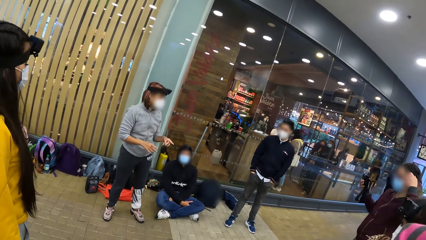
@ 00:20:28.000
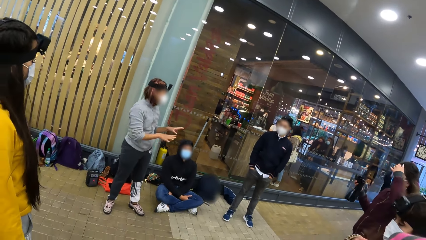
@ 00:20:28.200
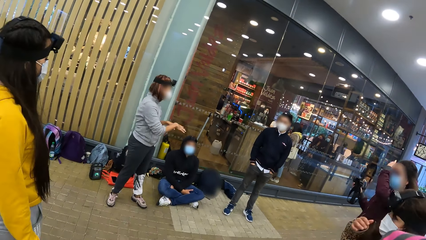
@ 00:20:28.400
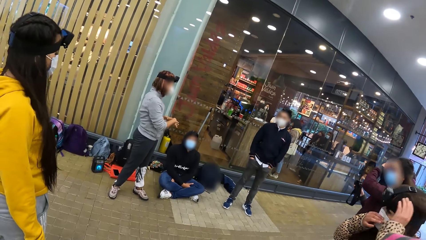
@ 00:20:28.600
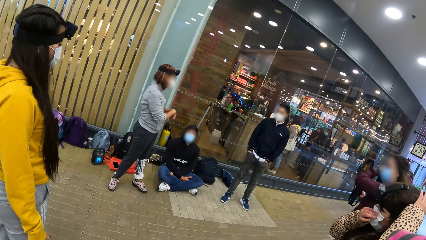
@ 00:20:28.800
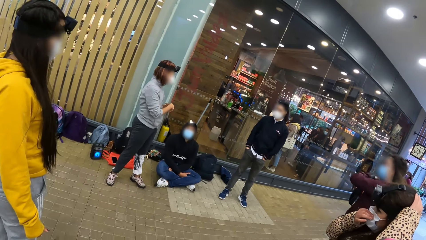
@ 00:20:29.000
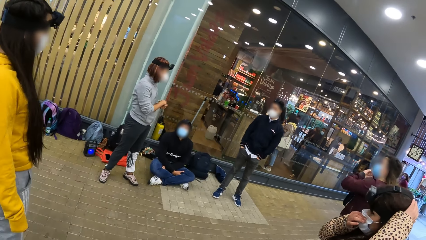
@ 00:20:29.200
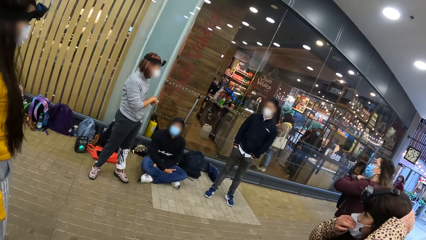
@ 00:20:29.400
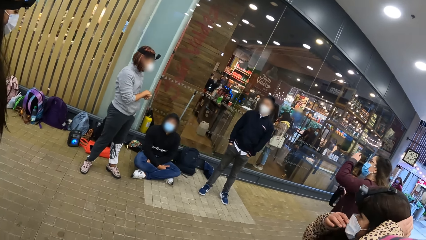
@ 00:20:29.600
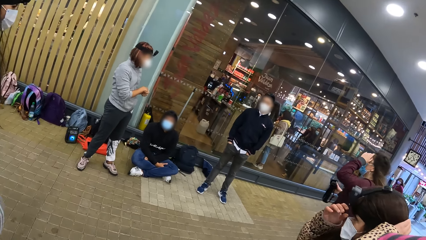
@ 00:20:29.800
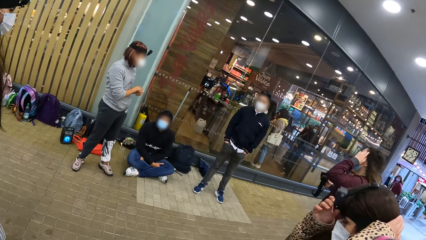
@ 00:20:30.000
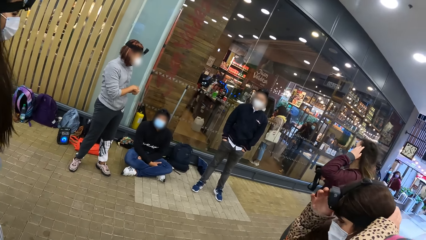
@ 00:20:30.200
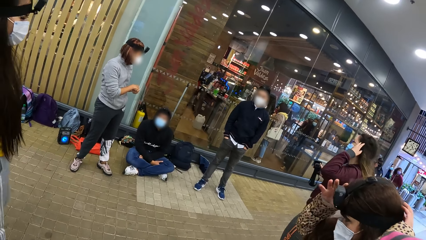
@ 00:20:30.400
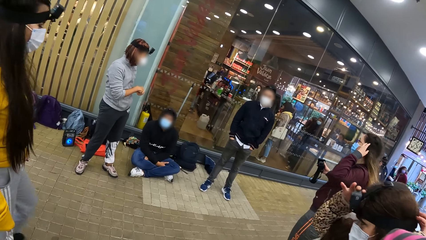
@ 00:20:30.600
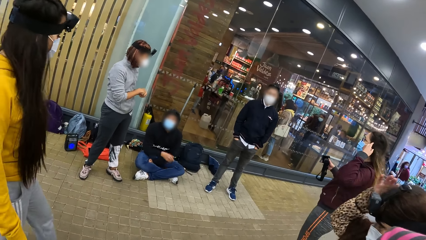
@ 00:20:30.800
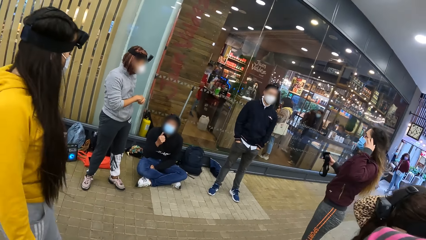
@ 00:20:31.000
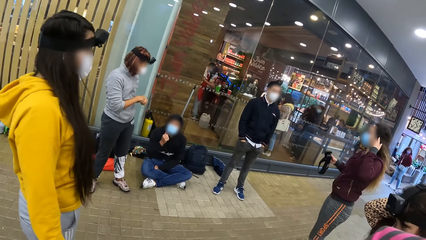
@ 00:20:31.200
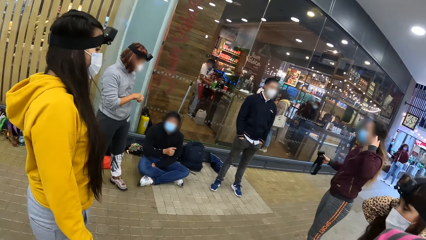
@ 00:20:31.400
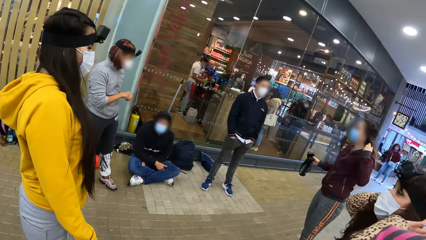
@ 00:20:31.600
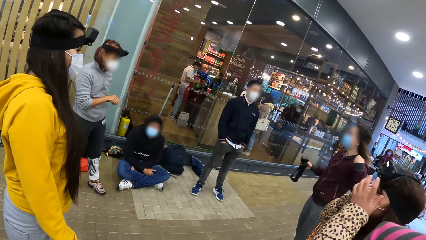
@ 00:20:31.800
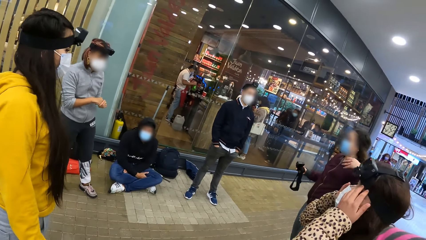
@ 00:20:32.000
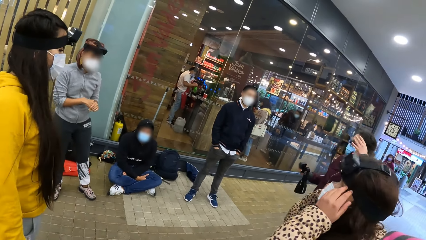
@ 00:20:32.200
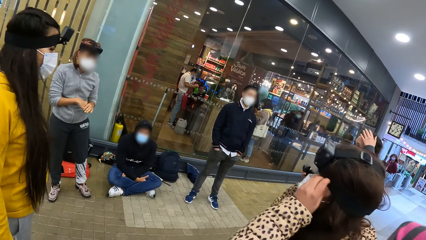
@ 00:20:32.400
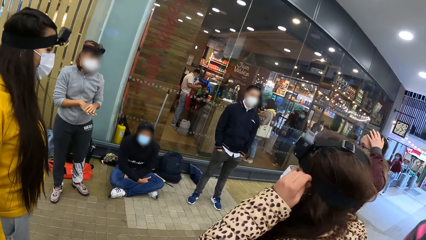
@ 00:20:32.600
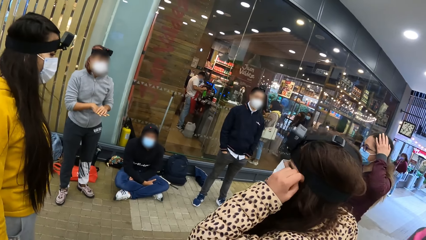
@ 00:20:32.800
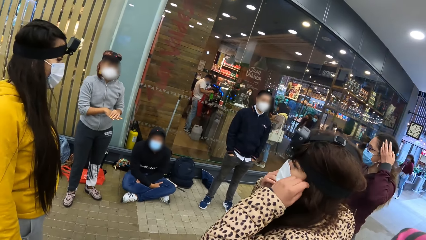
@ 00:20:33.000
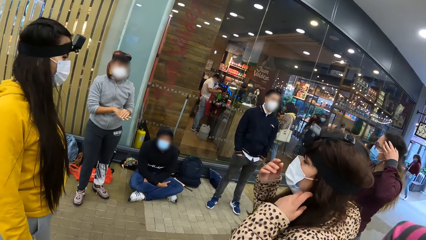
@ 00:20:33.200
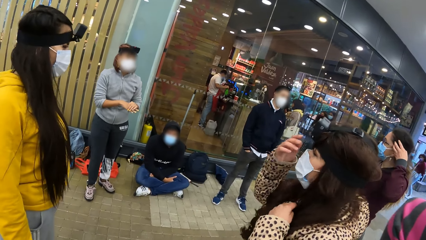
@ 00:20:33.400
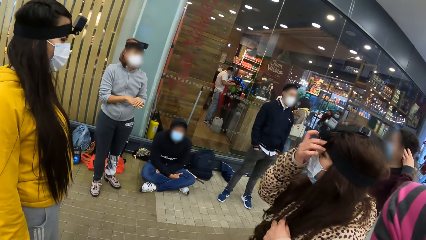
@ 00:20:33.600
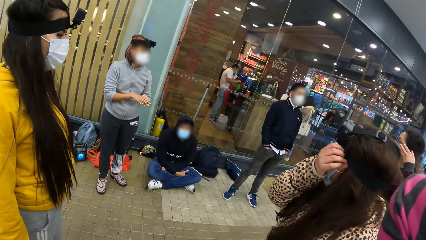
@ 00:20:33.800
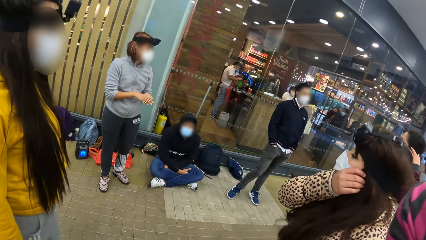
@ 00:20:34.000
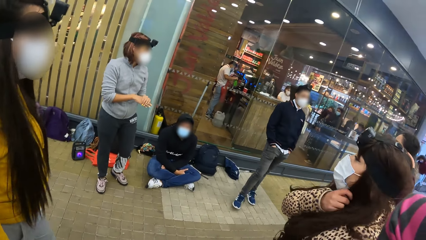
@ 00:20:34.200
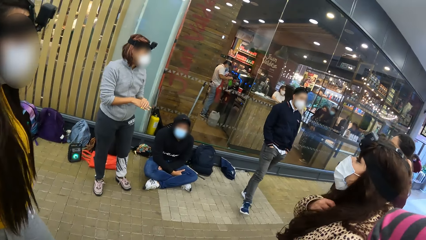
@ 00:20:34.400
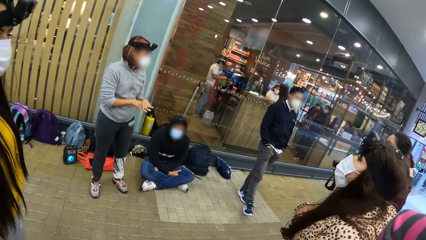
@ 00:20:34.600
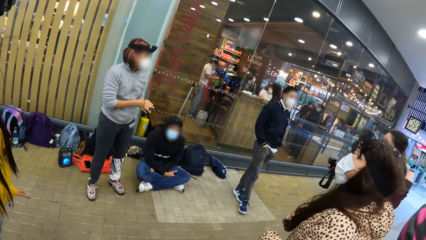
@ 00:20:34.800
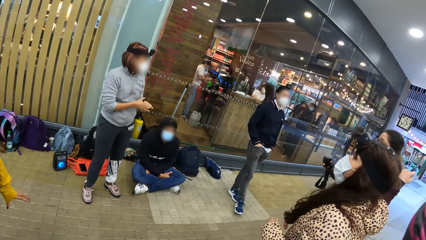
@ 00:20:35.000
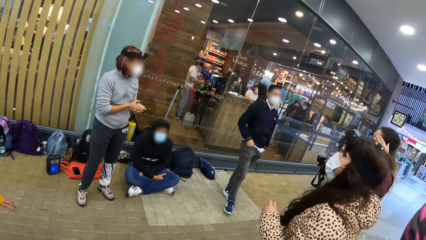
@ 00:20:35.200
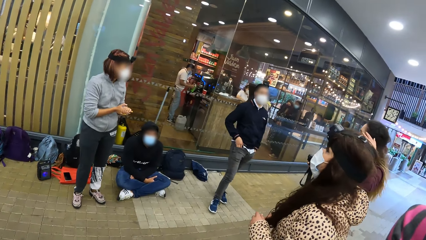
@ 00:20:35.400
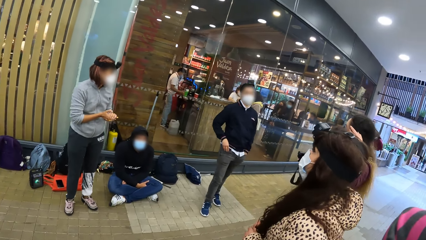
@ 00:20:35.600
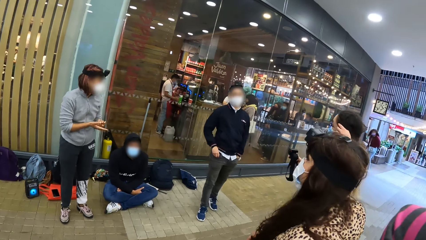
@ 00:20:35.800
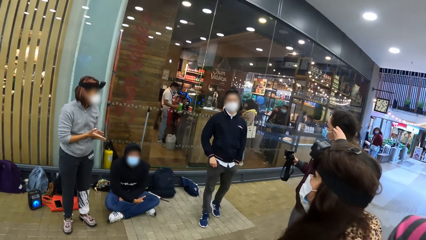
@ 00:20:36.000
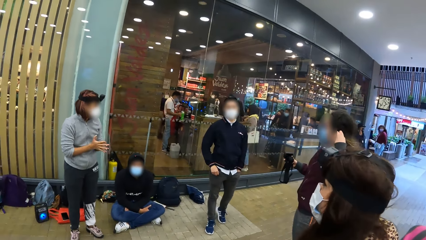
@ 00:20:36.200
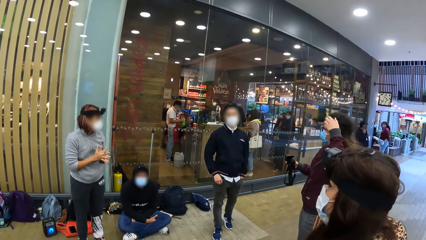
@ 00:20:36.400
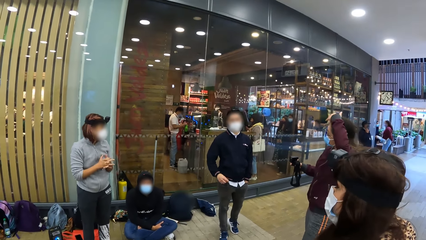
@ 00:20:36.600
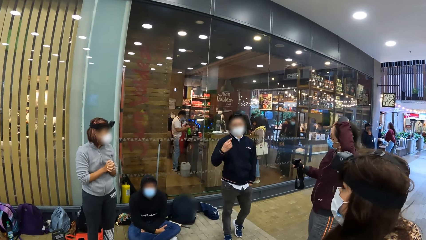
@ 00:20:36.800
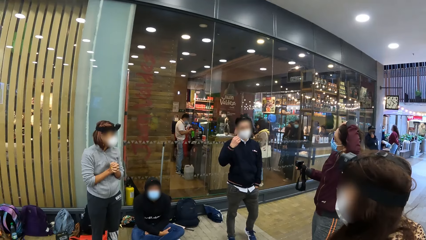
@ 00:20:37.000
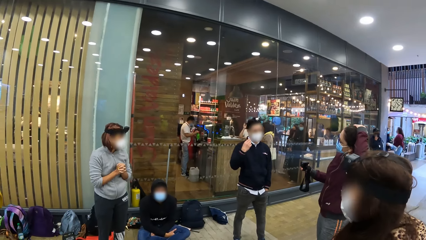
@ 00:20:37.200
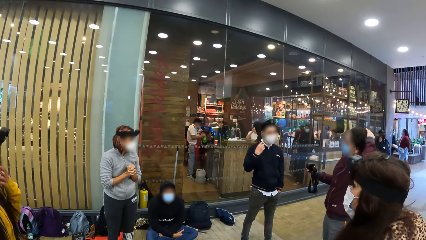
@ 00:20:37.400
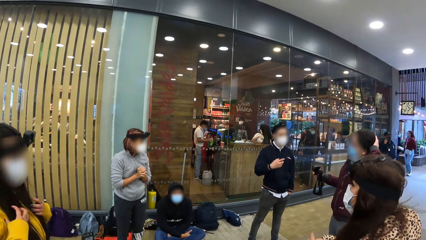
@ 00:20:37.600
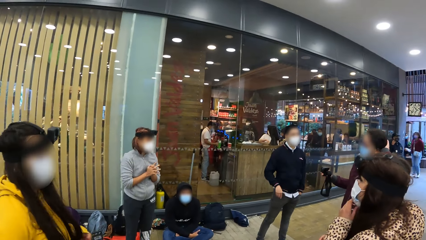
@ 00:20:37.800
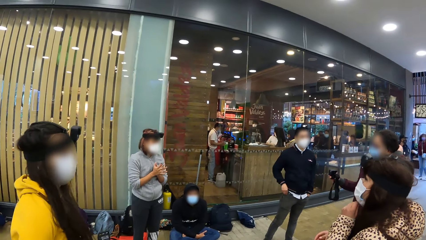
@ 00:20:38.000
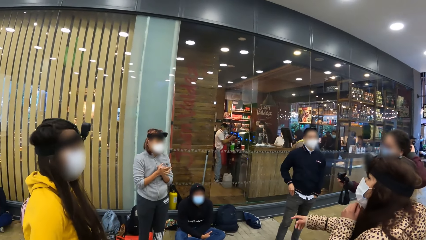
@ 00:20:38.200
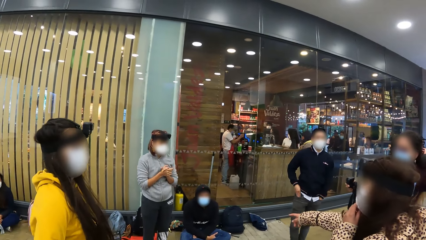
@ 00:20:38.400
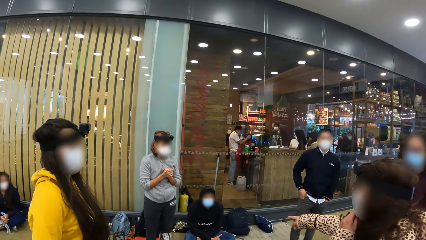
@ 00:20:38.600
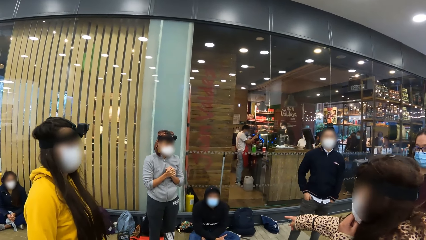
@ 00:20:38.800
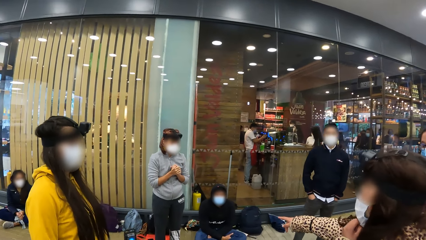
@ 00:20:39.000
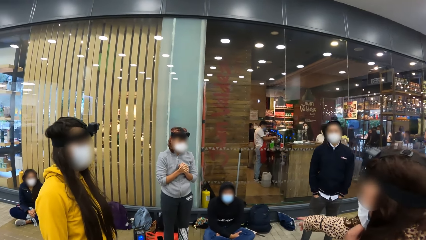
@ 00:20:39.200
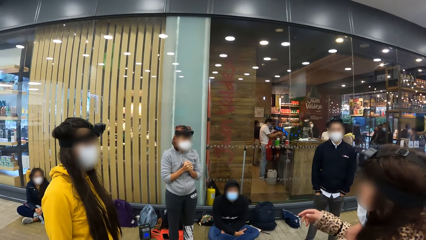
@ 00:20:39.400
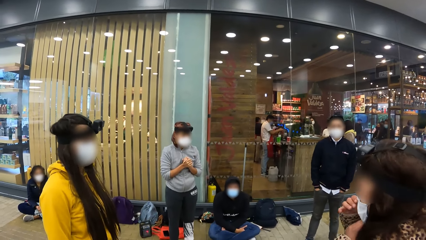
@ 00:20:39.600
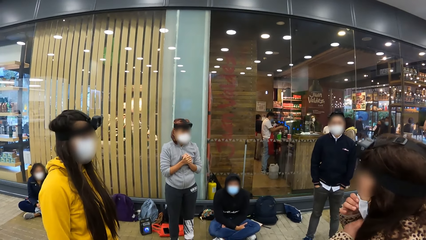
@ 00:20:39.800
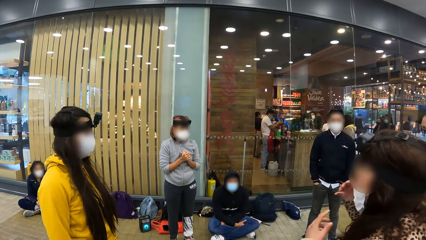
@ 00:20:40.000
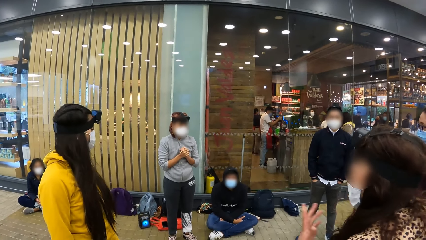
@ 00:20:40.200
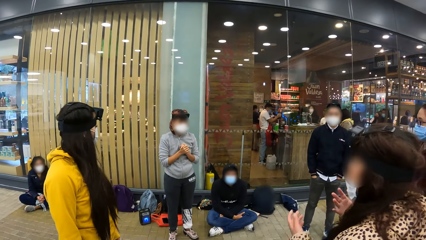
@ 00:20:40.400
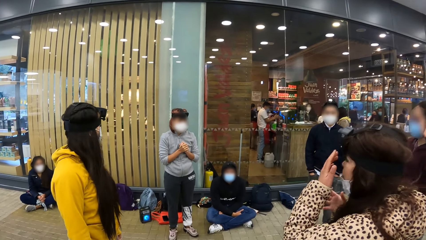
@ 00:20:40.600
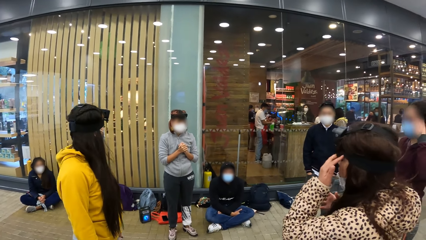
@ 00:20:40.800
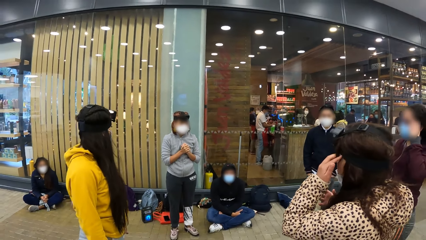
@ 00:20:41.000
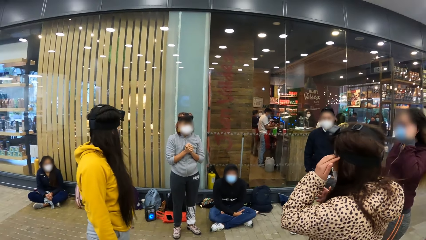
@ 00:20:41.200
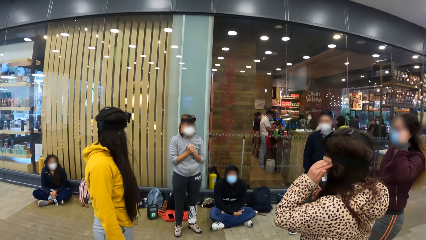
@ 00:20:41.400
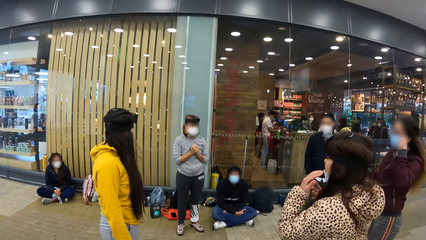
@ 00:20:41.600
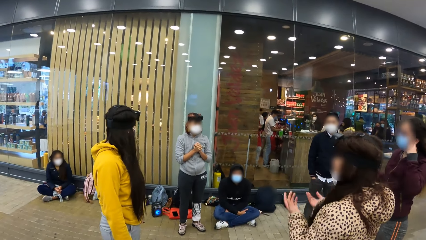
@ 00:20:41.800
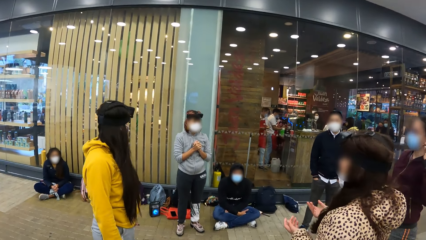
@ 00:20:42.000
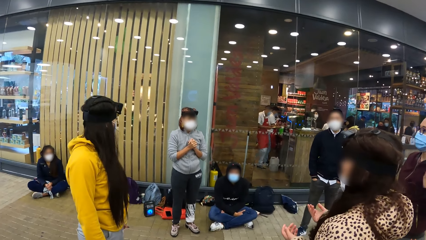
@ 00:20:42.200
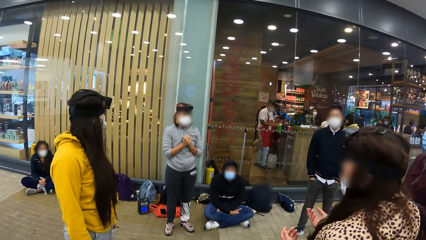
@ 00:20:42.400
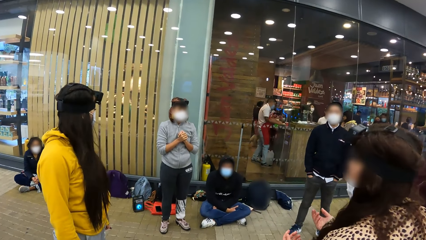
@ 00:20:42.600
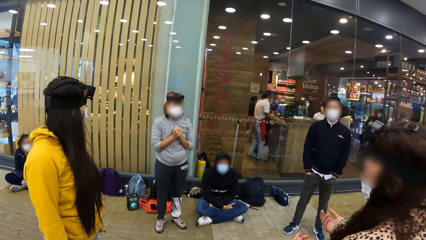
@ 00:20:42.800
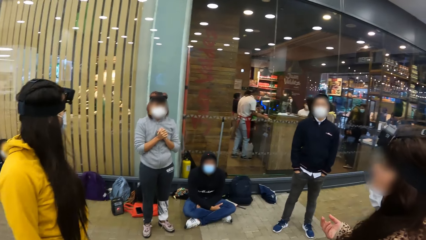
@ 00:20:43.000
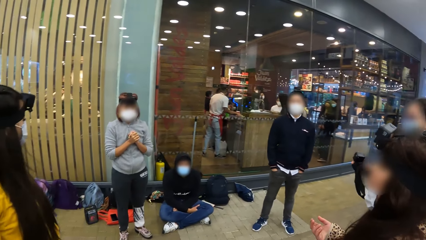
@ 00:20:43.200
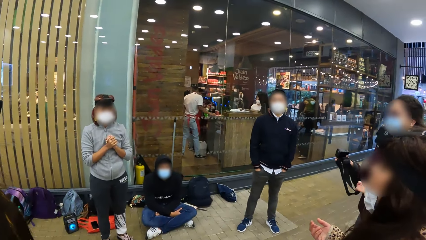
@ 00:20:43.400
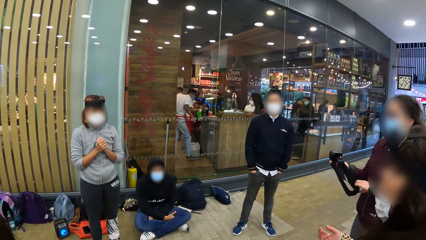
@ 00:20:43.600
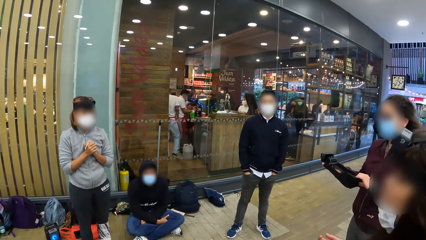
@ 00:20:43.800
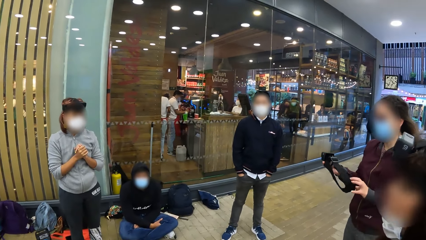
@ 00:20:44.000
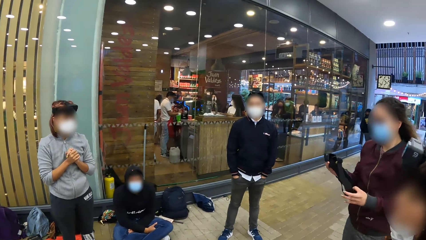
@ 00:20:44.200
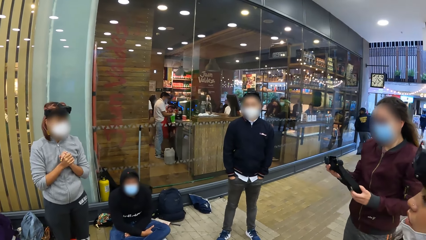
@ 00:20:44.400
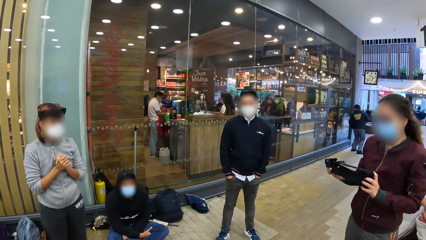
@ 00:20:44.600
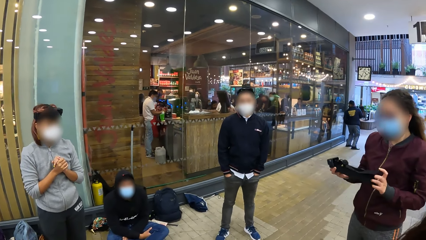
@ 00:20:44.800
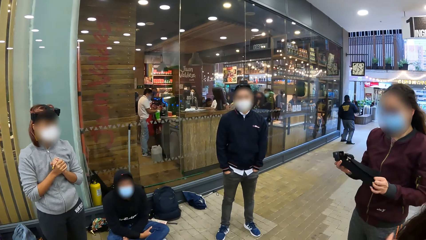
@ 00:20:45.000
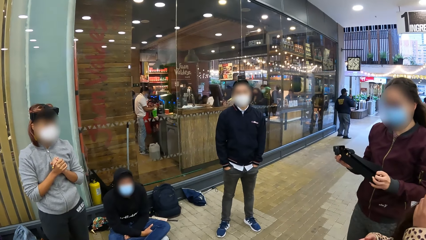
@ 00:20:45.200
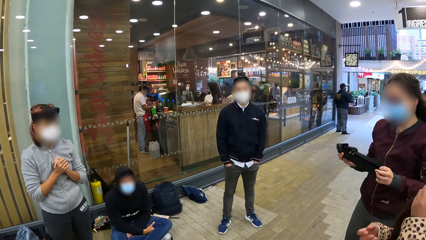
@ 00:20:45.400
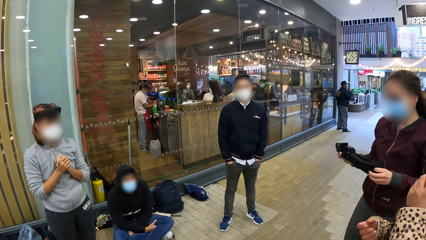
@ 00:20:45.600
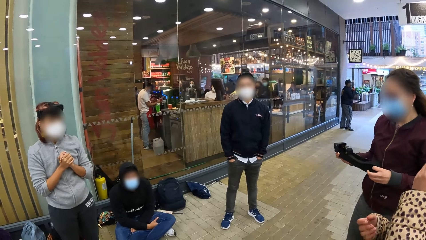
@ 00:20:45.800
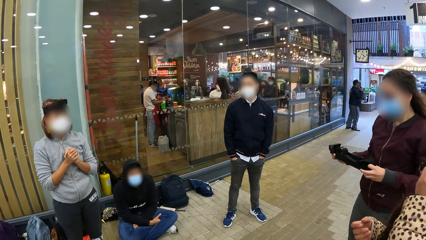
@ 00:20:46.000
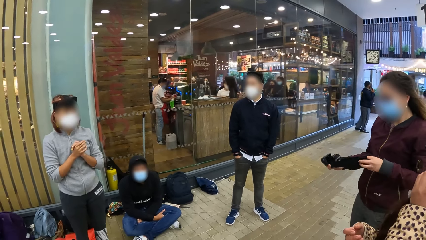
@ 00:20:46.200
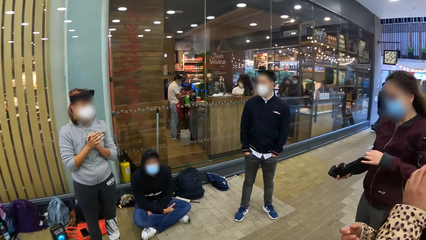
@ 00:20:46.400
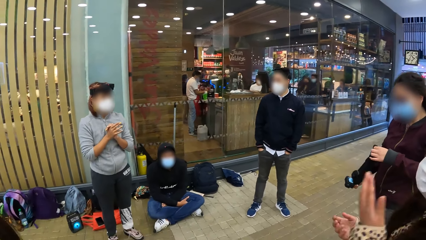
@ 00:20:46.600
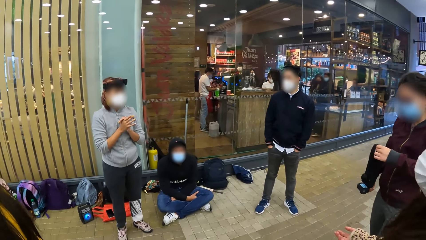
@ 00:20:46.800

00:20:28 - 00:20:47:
The woman removes the camera on her head with her right hand. The woman arranges her hair with her left hand. Another woman adjusts a facemask on her face with her right hand and places her left hand on her head. The second woman arranges her hair with both hands. The camera wearer stands in the building. The second woman stretches her right index finger towards a third woman. The second woman converses with the third woman. The first woman holds the camera in her hands.
